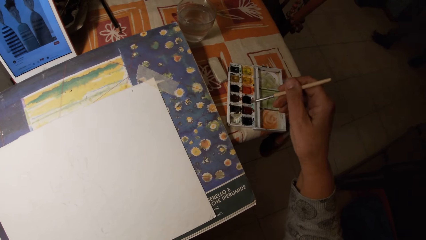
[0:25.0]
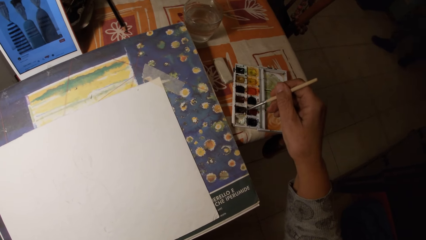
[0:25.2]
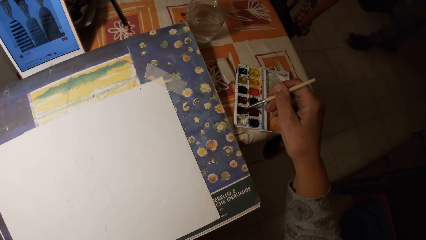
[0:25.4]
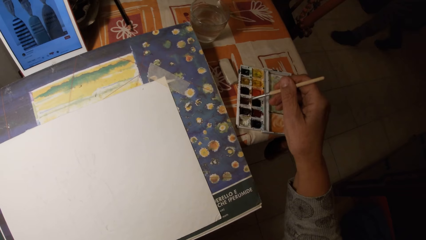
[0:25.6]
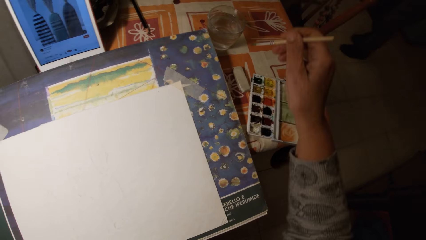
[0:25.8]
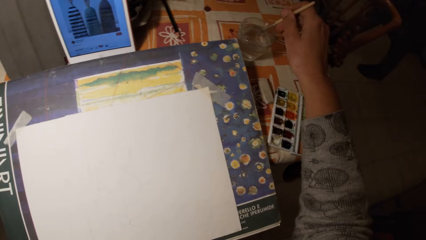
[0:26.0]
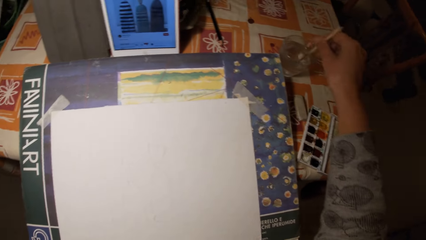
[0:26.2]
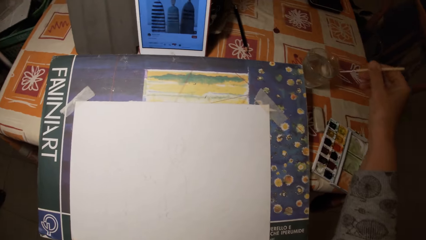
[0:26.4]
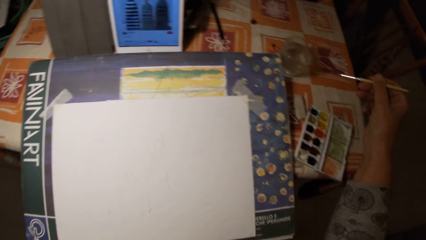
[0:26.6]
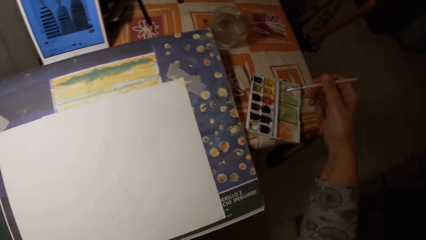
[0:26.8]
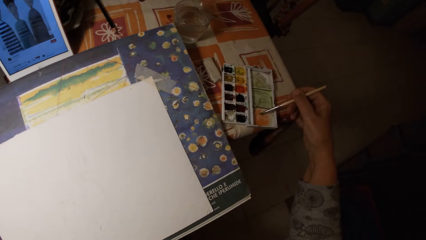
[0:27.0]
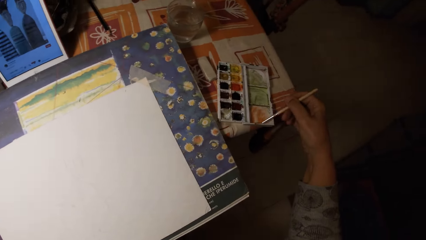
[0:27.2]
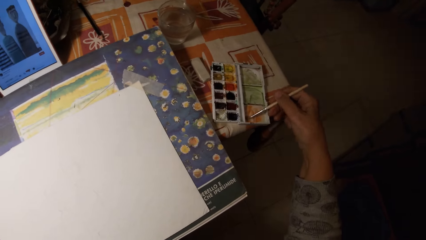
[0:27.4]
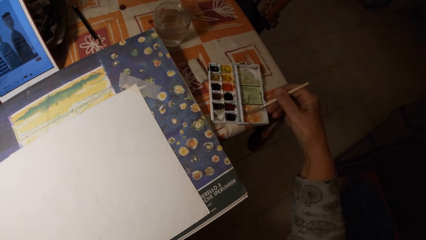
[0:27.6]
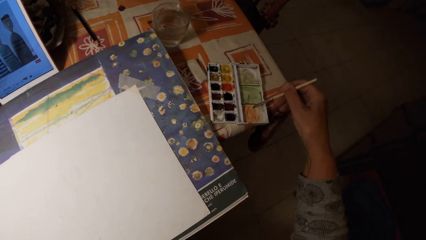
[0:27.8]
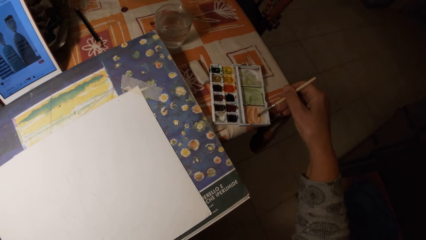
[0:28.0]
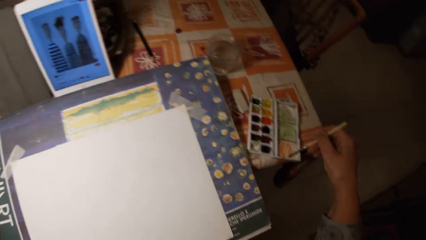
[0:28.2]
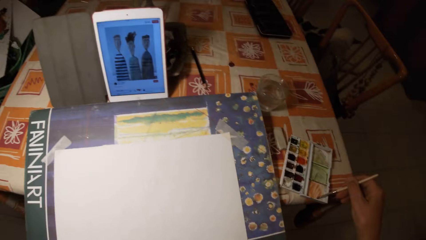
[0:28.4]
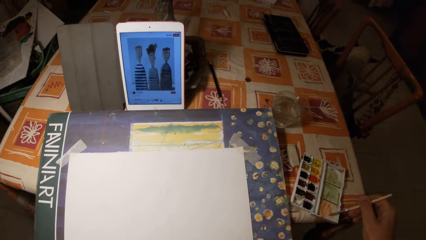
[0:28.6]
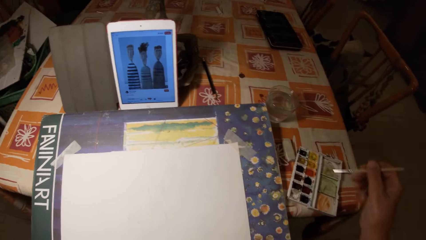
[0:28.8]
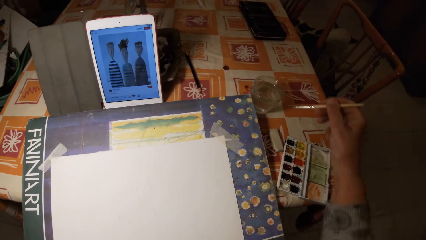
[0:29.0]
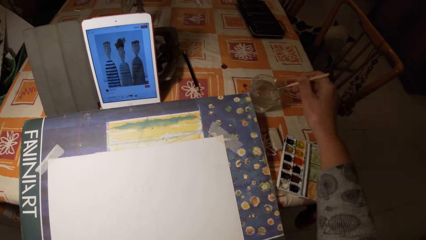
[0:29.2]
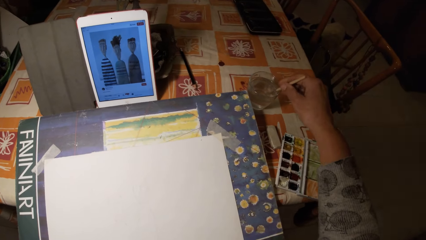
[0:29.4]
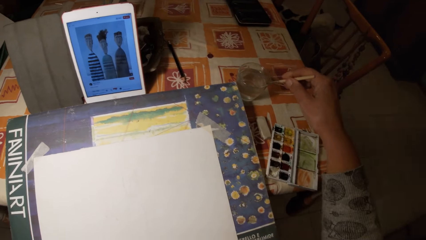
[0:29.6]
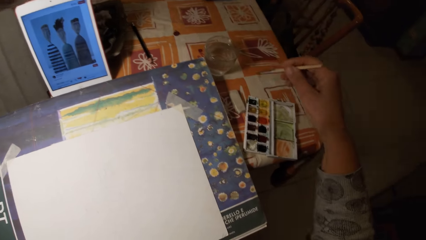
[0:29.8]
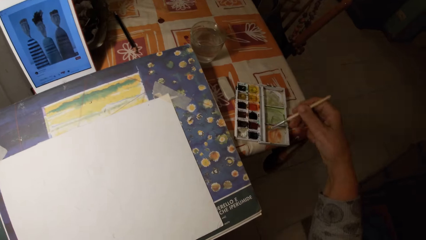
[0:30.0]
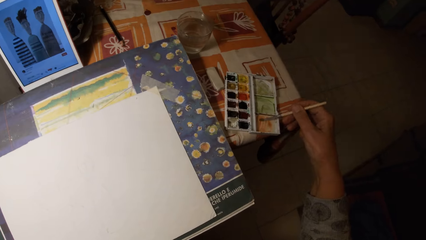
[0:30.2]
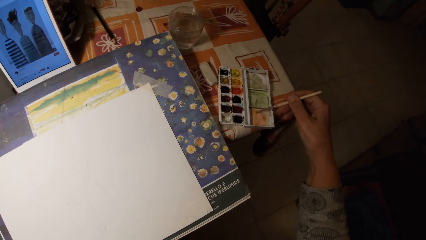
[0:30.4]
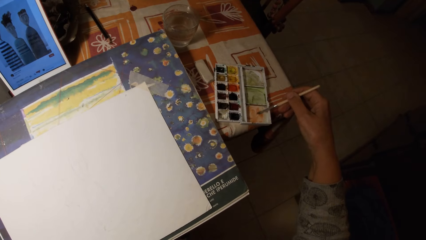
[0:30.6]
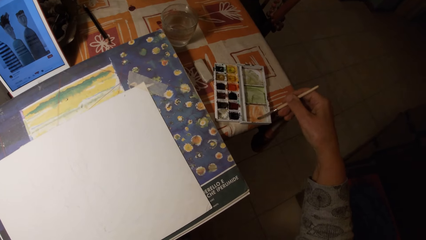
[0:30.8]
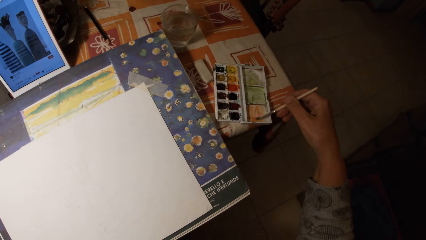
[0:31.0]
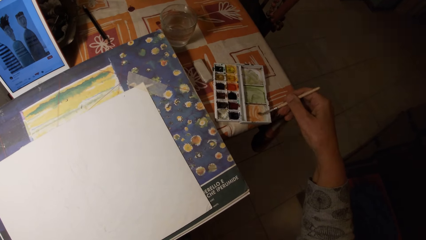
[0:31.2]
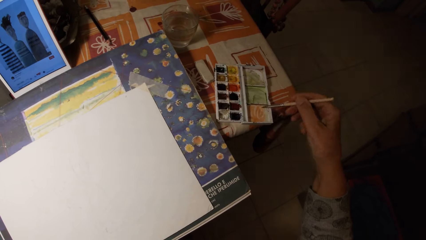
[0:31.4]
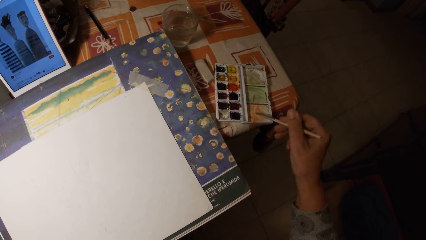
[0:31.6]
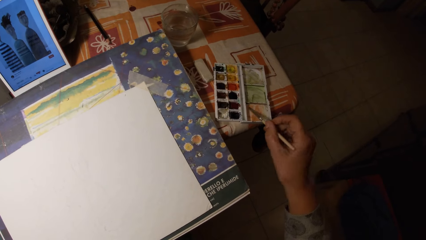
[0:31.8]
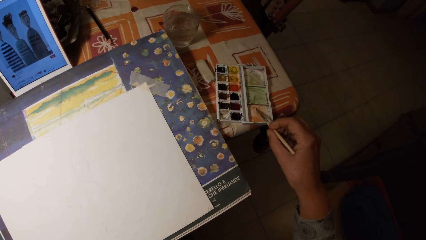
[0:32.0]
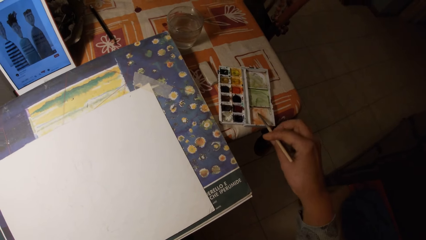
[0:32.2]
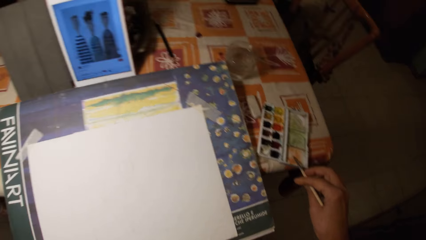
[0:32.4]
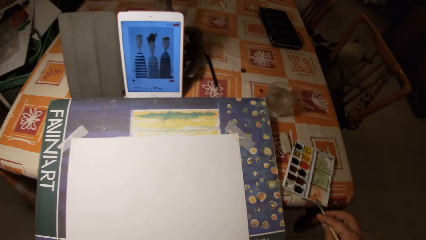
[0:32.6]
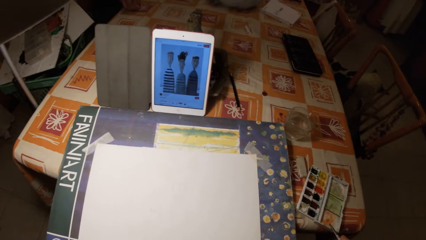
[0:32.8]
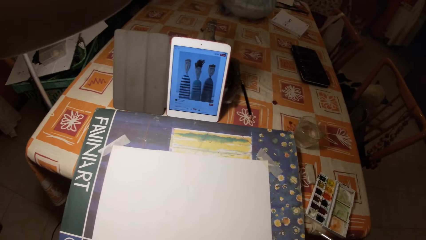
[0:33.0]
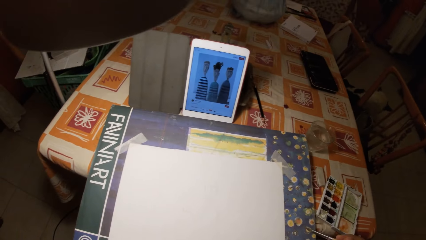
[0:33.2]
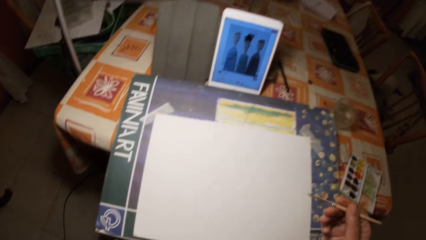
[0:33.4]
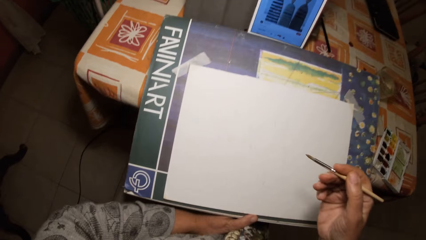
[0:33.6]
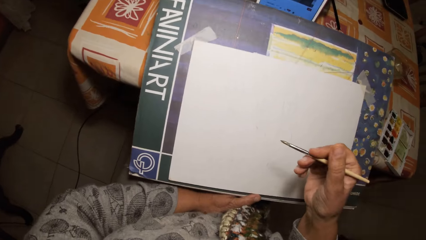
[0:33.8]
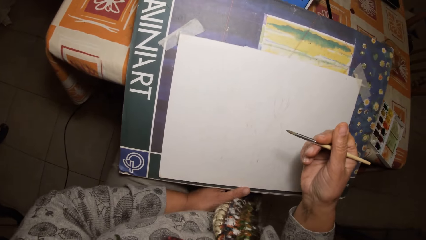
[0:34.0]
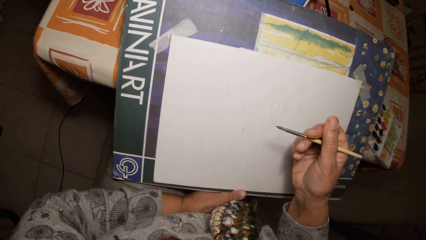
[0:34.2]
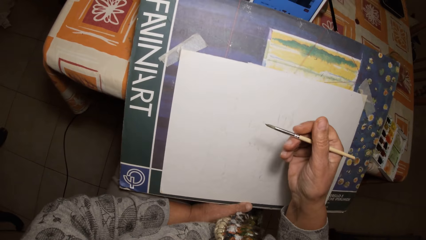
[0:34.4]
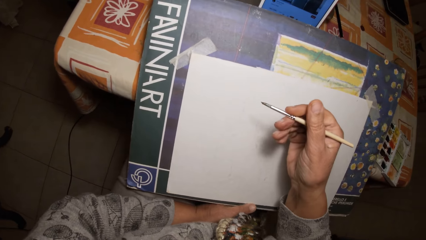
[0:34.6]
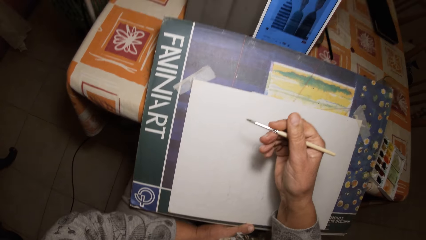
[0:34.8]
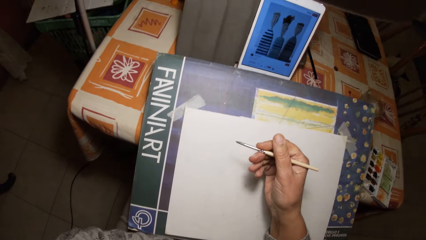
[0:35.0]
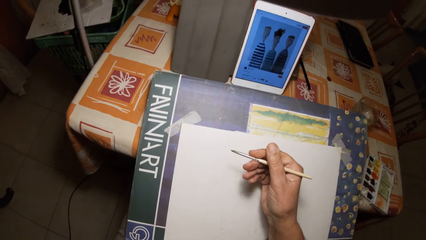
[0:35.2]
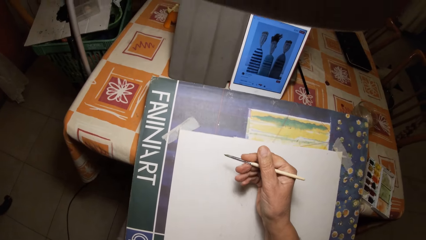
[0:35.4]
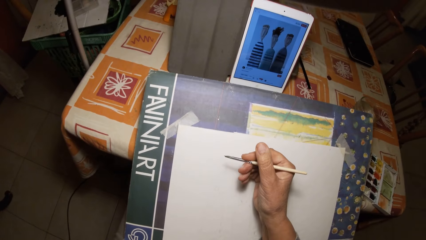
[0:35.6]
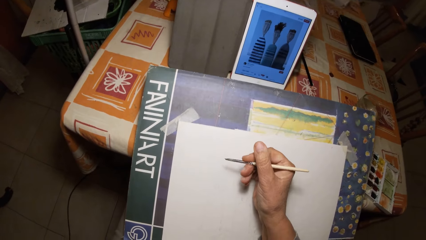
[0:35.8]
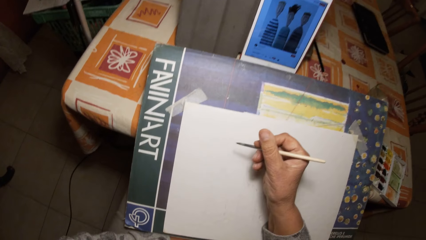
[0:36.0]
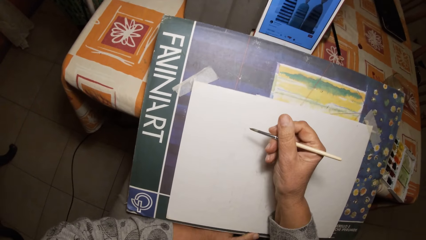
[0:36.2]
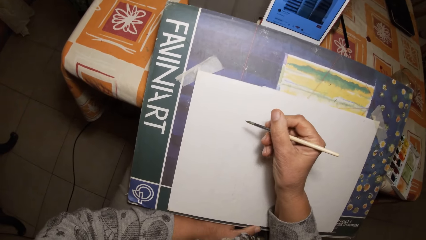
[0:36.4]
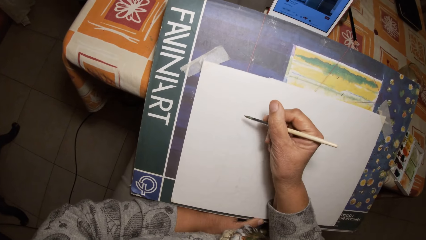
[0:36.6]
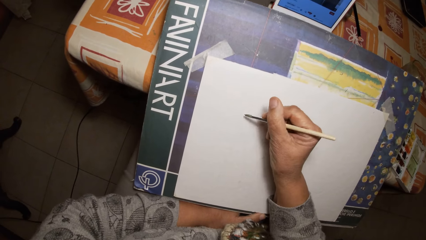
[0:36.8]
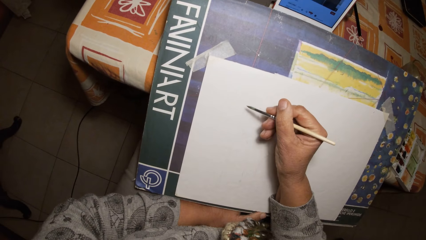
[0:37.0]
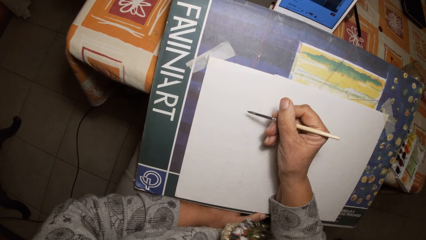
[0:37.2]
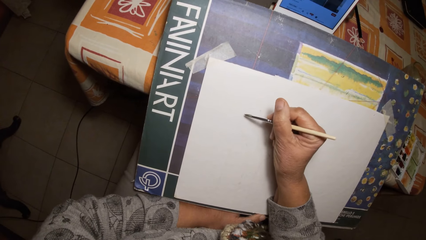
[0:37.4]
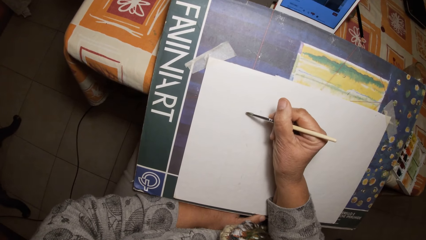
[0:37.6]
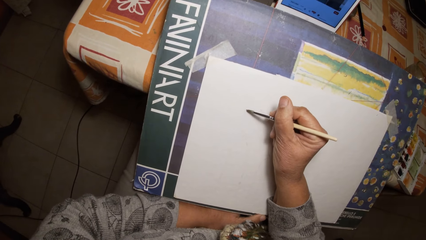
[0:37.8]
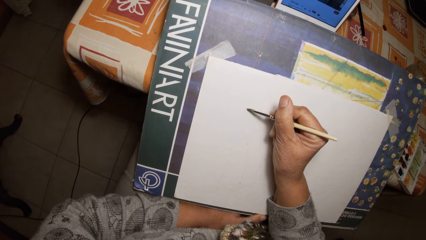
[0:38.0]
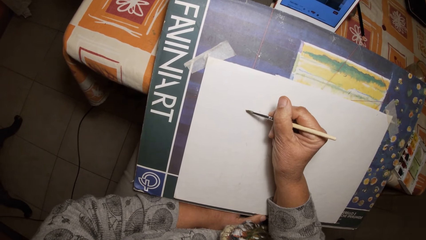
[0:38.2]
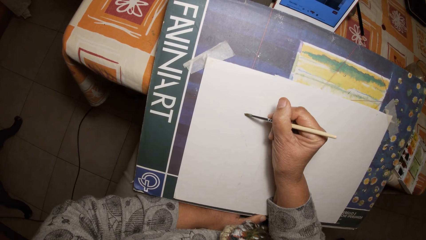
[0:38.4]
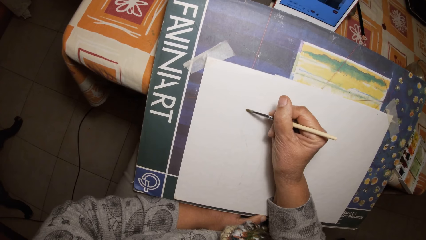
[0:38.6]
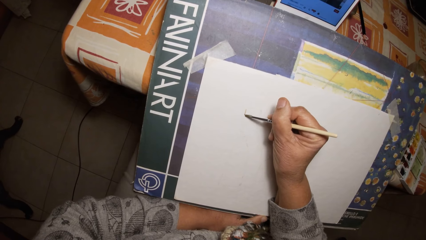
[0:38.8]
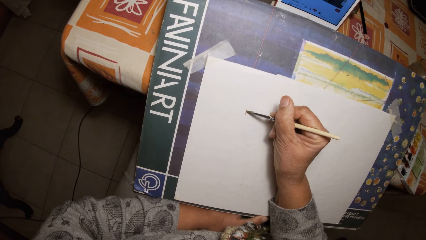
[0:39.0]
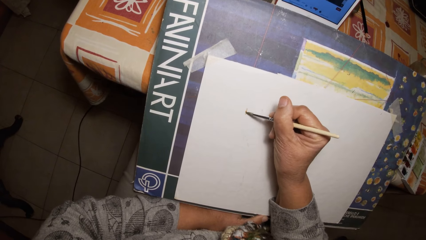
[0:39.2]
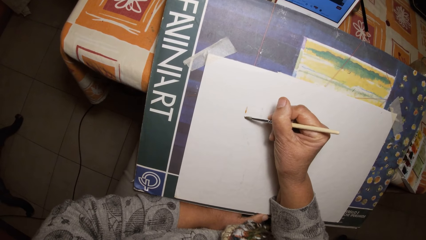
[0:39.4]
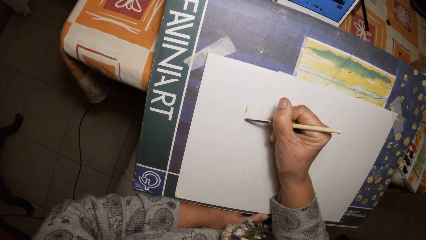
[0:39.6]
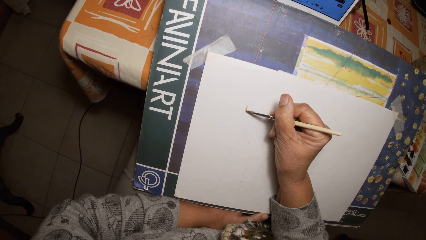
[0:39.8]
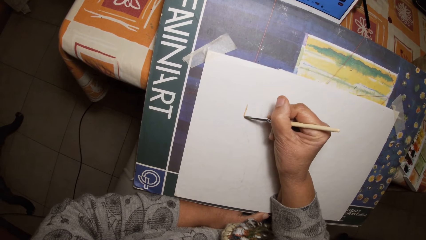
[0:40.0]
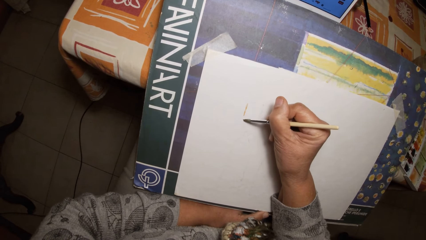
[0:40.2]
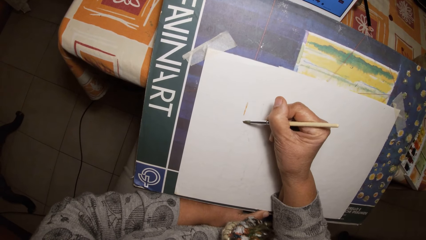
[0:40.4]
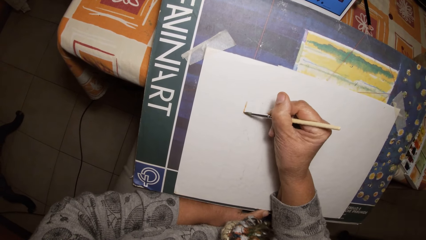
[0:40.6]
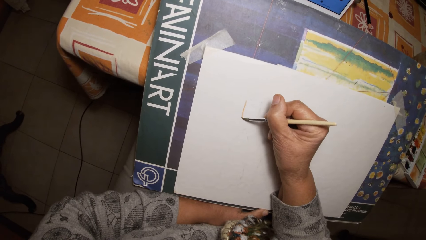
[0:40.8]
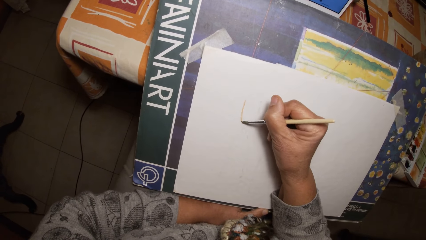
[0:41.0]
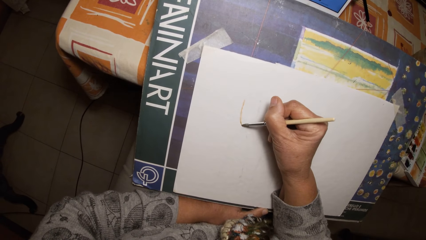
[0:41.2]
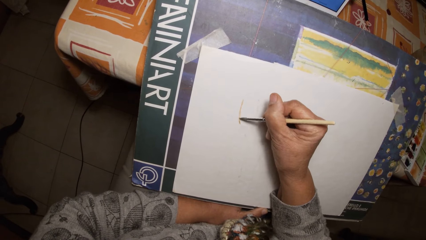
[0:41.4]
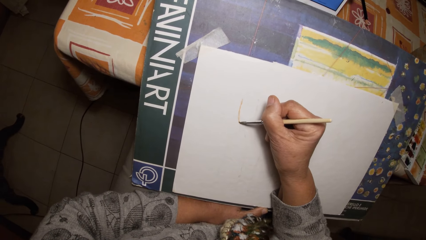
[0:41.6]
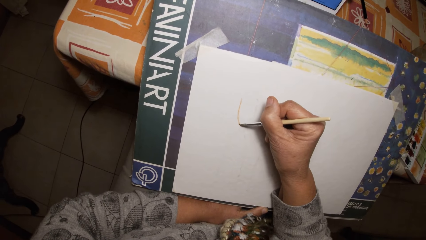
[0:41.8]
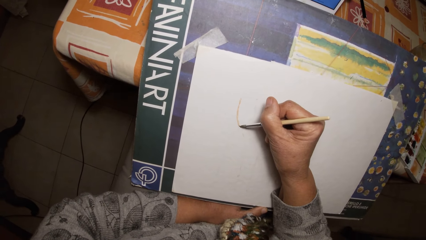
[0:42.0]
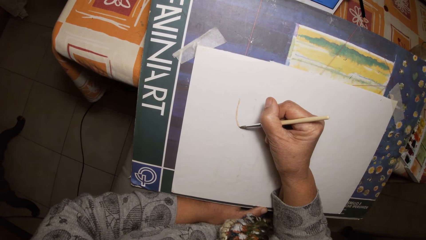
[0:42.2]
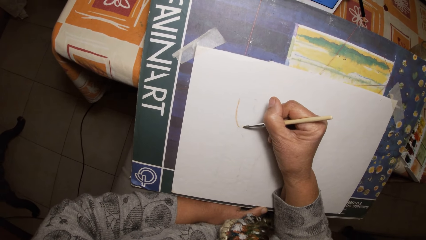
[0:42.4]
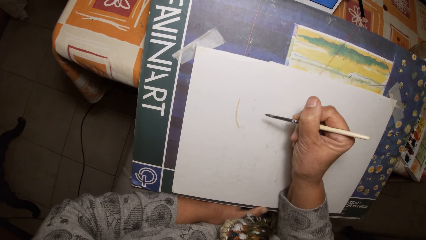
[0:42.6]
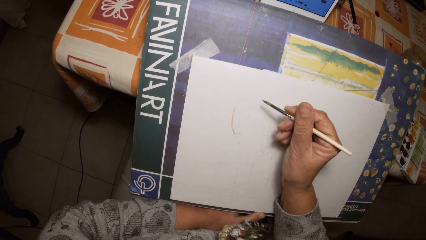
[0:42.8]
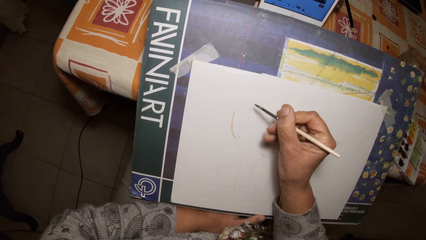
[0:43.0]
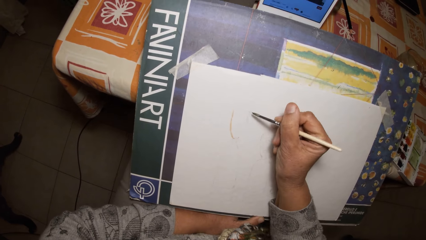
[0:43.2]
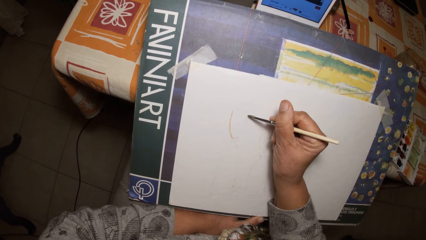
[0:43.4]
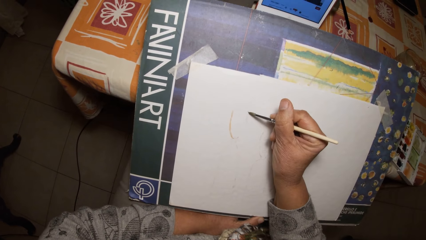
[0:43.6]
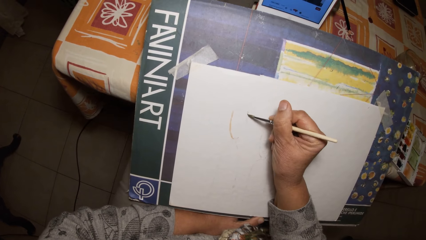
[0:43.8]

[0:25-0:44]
The camera wearer touches paint on the watercolor set with the paintbrush. She dips the paintbrush into the water in the glass cup. She smears paint on the watercolor set with the paintbrush. She stirs the brush in the watercolor pan. She dips the paintbrush into the water in the glass cup. She smears paint on the watercolor set with the paintbrush. She stirs the brush in the watercolor pan. She tilts up the art board. She puts her right hand on a paper. She paints on the paper with the paintbrush.
